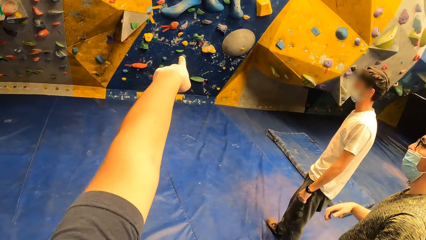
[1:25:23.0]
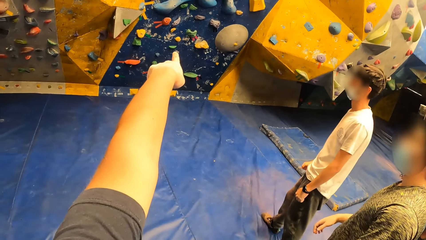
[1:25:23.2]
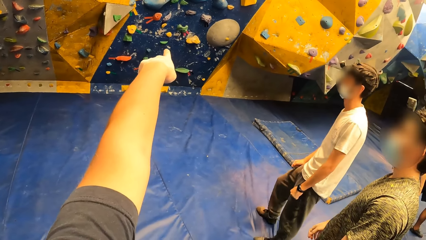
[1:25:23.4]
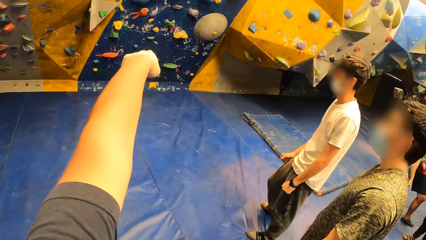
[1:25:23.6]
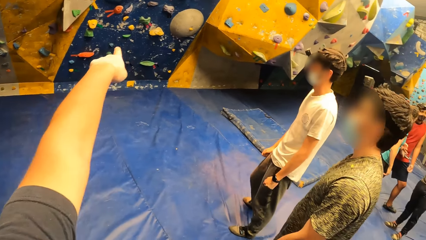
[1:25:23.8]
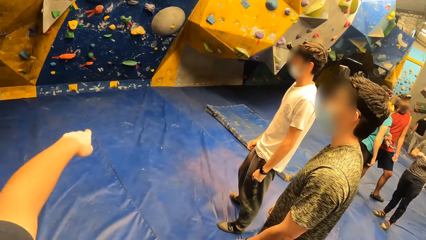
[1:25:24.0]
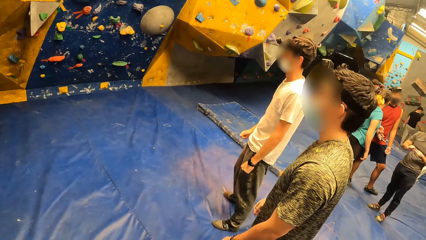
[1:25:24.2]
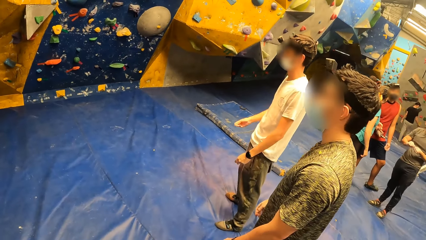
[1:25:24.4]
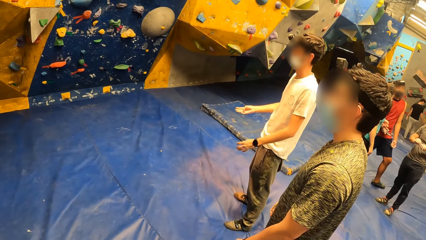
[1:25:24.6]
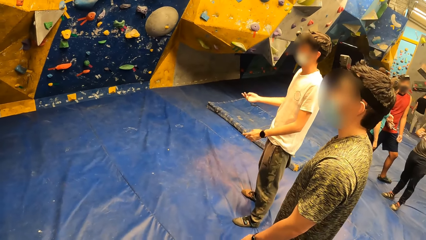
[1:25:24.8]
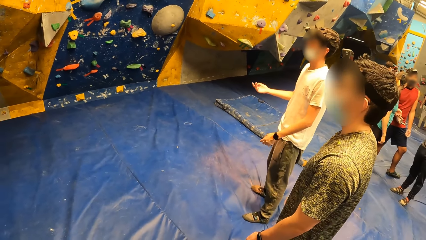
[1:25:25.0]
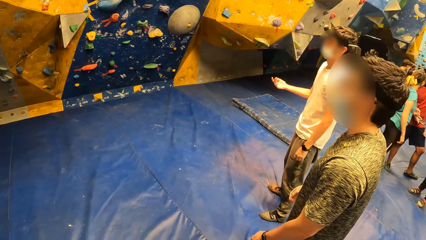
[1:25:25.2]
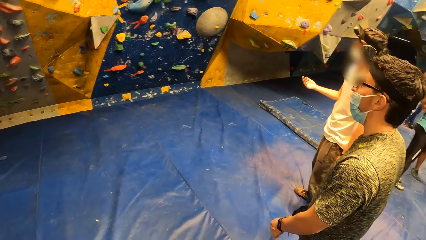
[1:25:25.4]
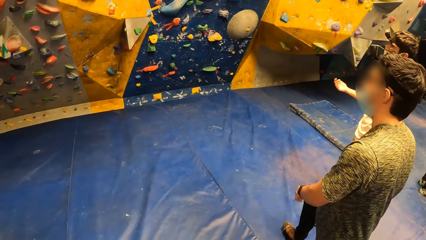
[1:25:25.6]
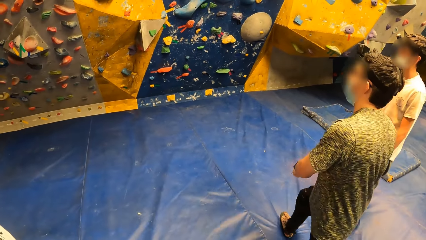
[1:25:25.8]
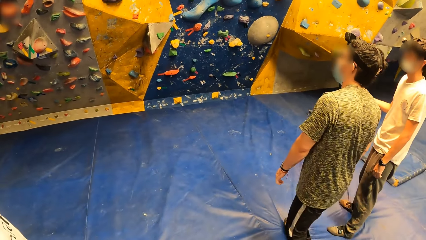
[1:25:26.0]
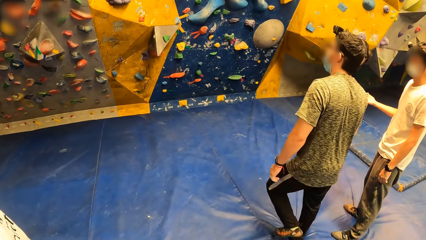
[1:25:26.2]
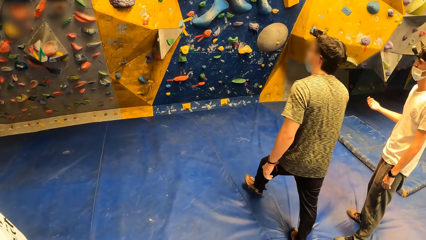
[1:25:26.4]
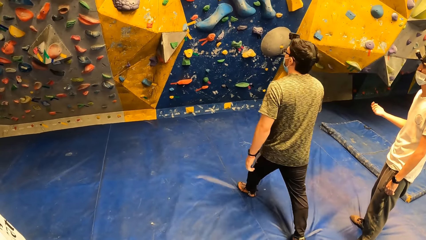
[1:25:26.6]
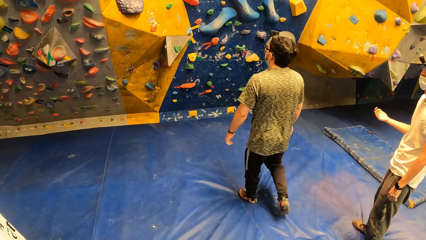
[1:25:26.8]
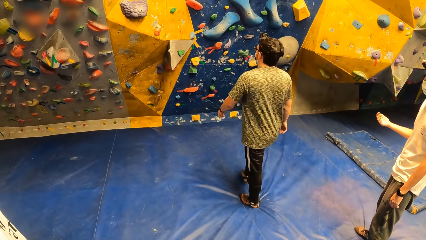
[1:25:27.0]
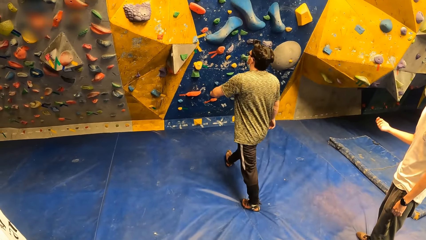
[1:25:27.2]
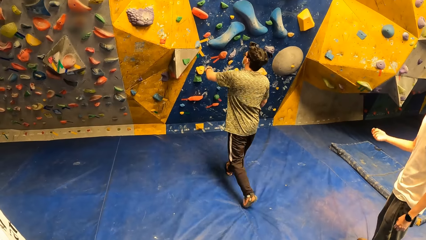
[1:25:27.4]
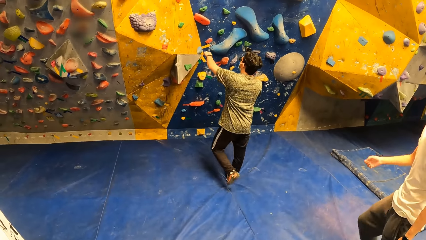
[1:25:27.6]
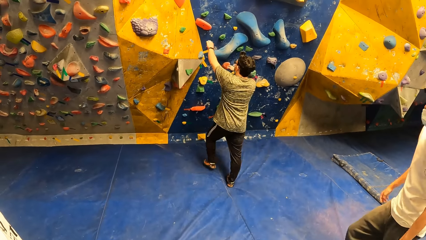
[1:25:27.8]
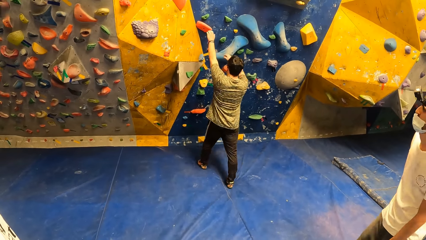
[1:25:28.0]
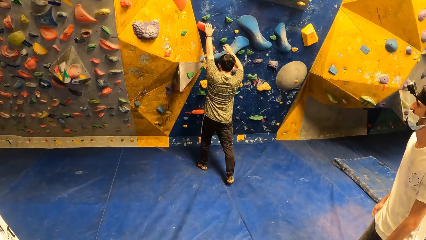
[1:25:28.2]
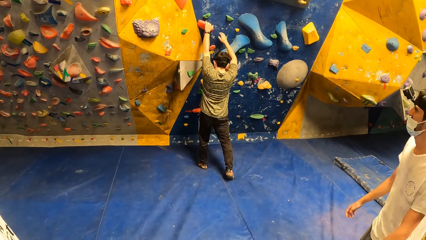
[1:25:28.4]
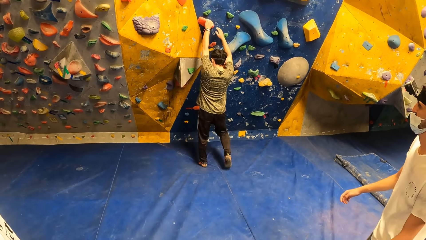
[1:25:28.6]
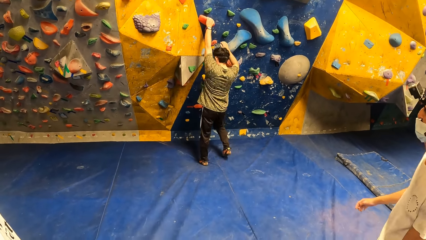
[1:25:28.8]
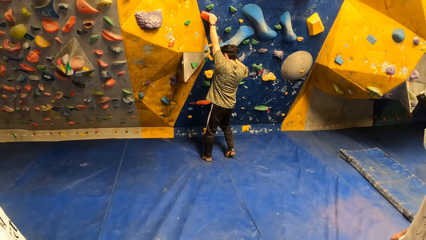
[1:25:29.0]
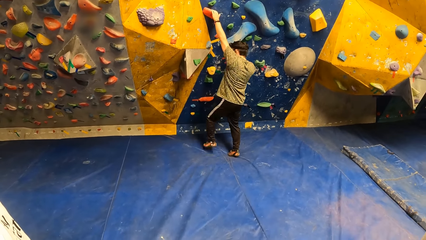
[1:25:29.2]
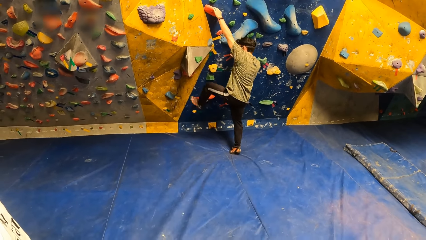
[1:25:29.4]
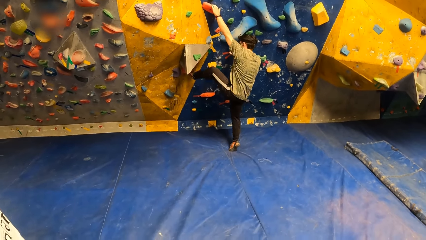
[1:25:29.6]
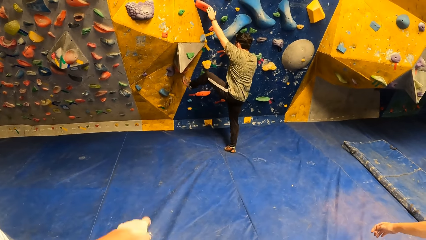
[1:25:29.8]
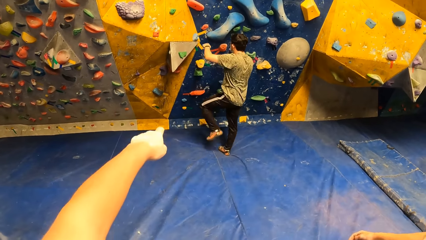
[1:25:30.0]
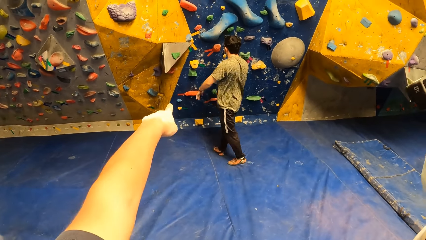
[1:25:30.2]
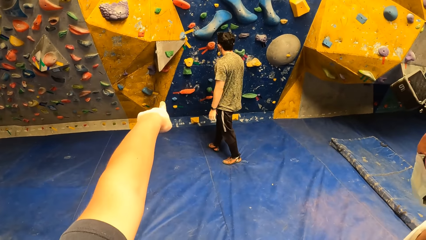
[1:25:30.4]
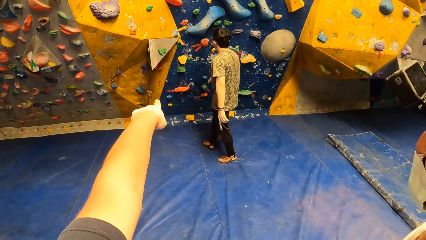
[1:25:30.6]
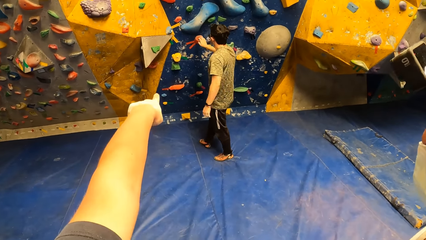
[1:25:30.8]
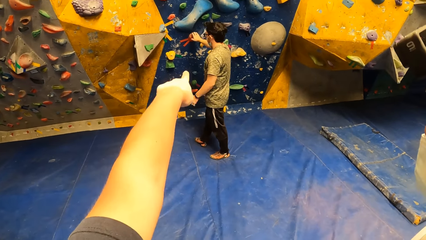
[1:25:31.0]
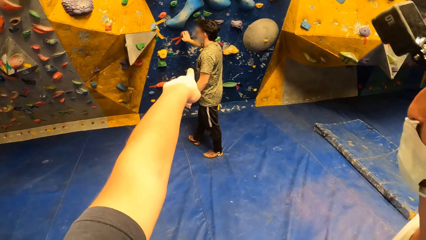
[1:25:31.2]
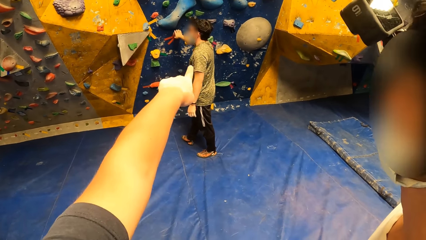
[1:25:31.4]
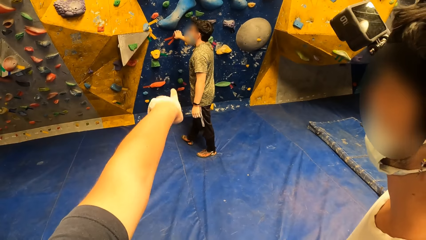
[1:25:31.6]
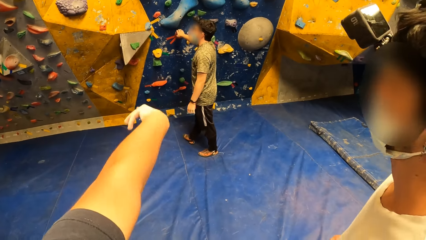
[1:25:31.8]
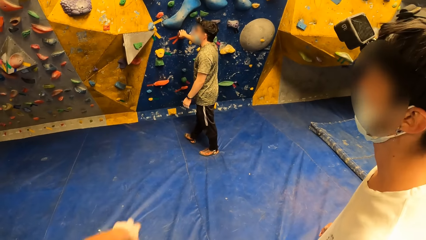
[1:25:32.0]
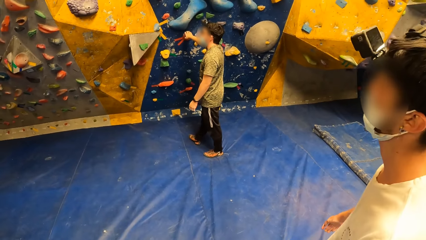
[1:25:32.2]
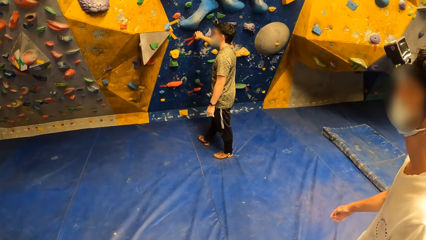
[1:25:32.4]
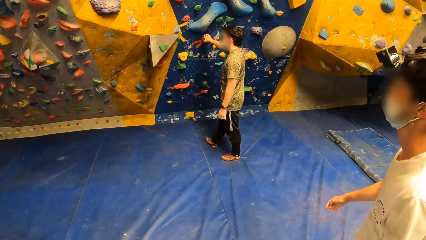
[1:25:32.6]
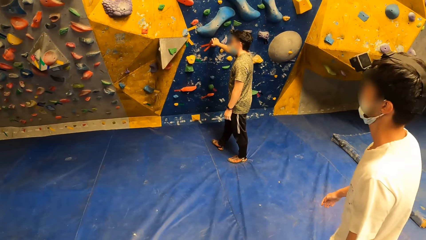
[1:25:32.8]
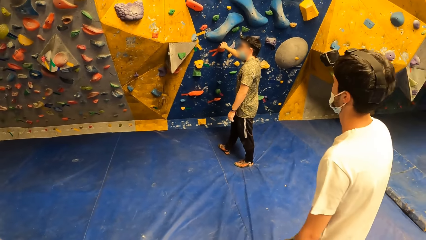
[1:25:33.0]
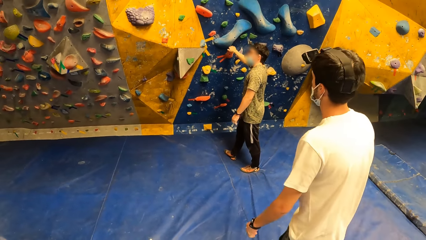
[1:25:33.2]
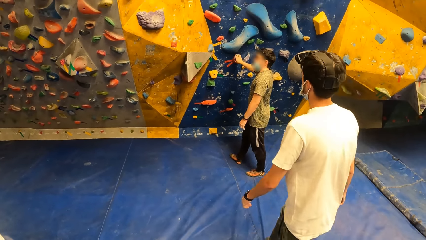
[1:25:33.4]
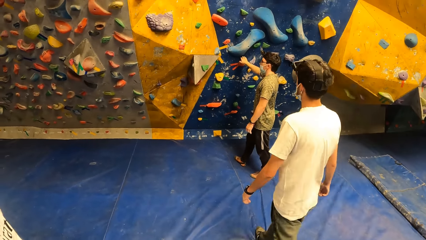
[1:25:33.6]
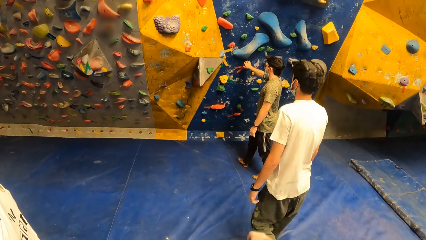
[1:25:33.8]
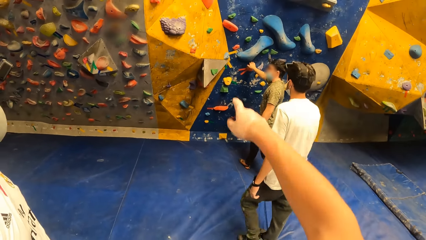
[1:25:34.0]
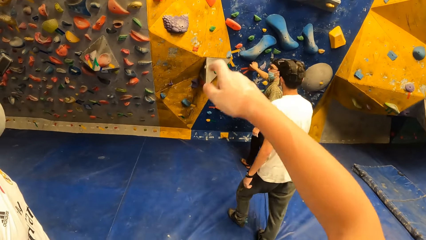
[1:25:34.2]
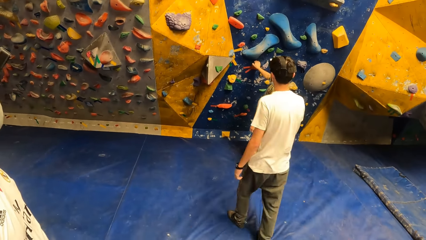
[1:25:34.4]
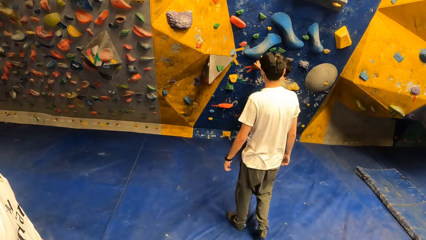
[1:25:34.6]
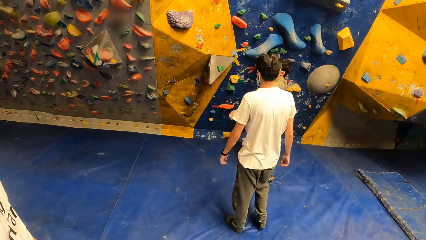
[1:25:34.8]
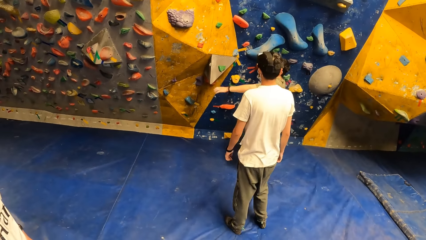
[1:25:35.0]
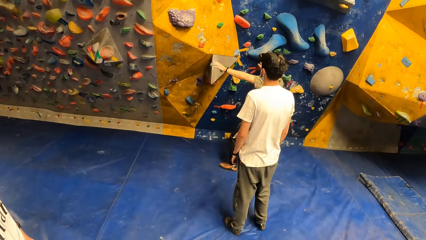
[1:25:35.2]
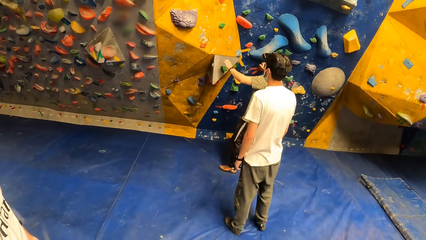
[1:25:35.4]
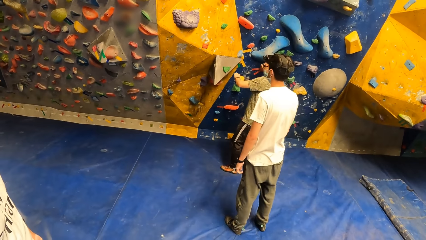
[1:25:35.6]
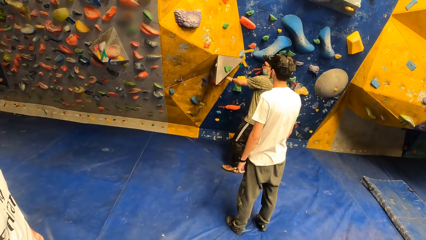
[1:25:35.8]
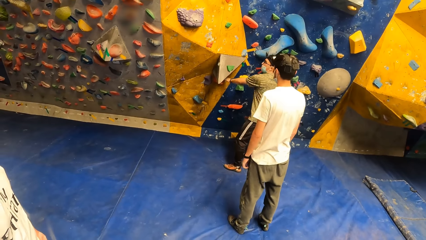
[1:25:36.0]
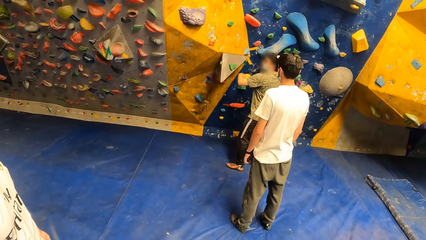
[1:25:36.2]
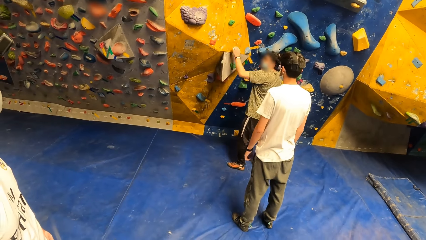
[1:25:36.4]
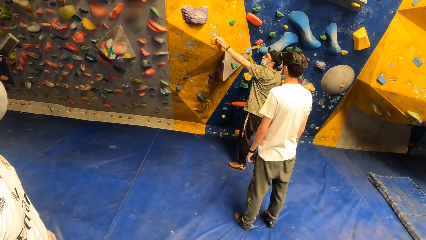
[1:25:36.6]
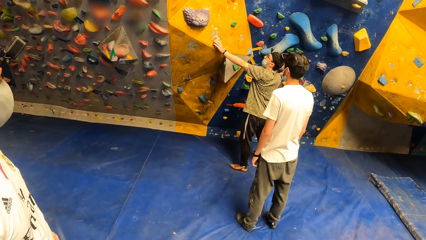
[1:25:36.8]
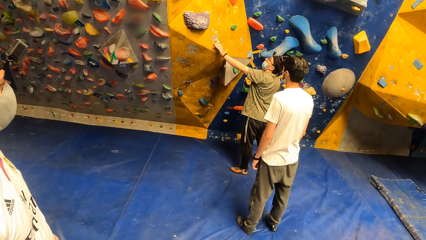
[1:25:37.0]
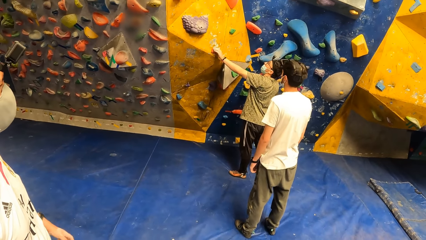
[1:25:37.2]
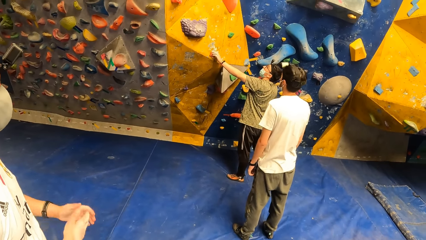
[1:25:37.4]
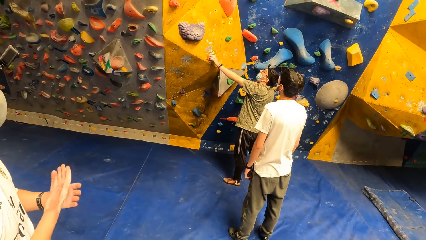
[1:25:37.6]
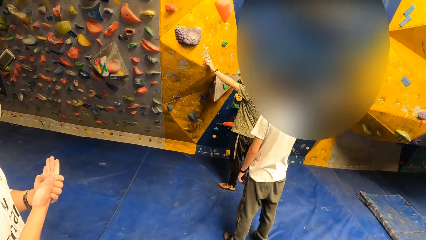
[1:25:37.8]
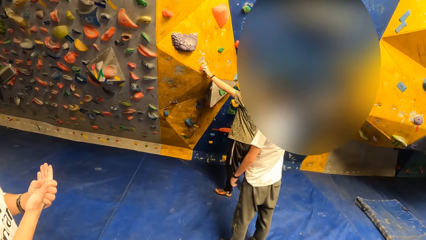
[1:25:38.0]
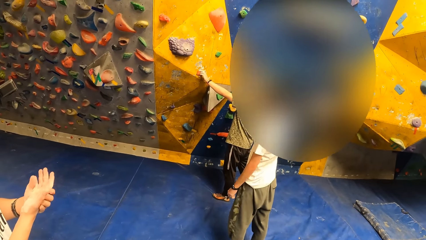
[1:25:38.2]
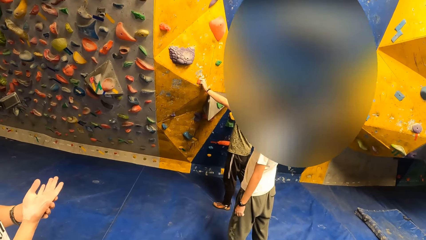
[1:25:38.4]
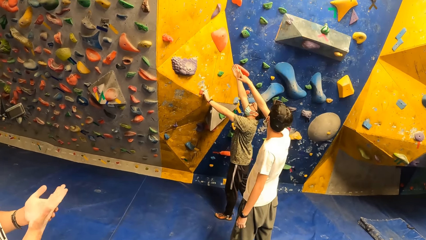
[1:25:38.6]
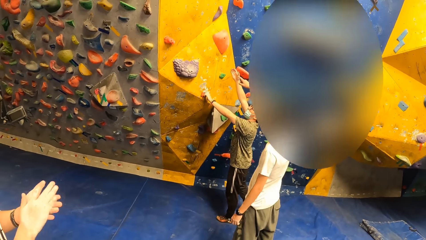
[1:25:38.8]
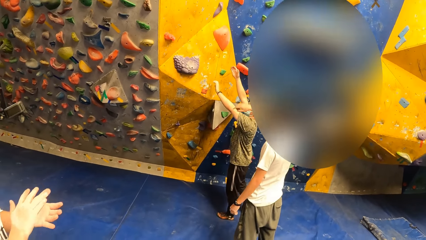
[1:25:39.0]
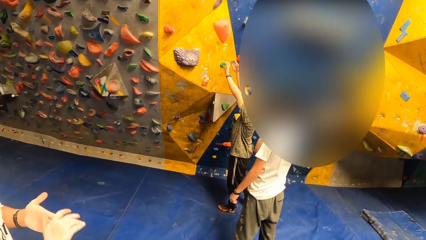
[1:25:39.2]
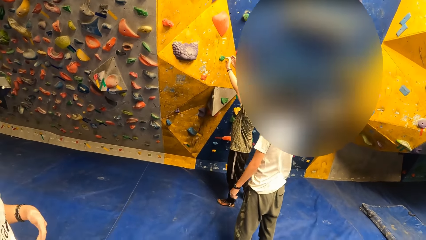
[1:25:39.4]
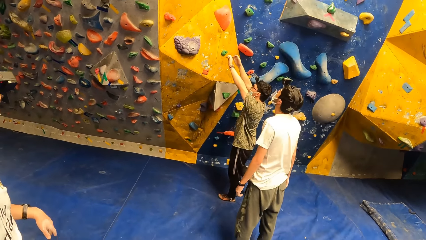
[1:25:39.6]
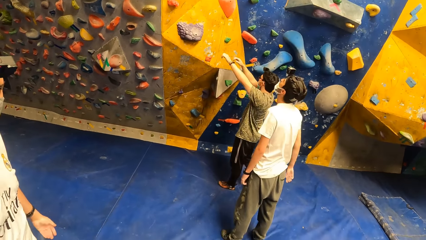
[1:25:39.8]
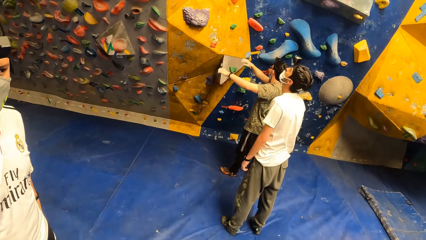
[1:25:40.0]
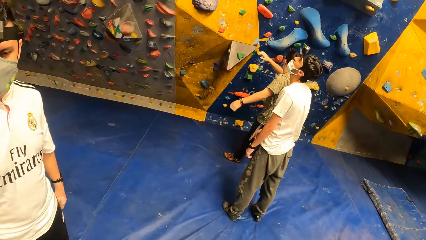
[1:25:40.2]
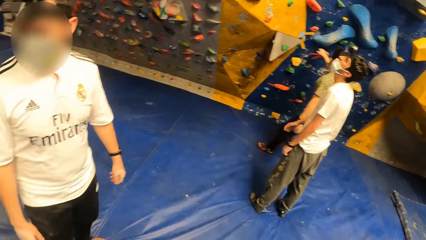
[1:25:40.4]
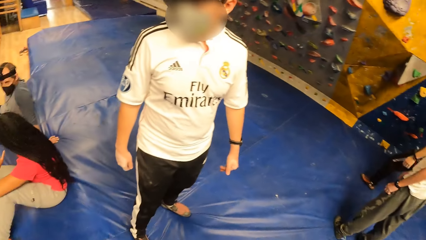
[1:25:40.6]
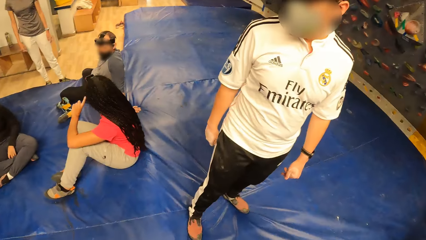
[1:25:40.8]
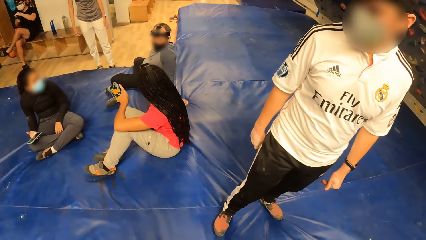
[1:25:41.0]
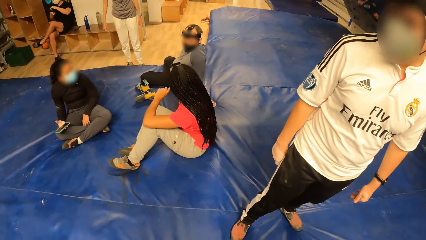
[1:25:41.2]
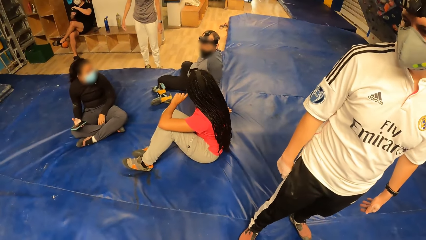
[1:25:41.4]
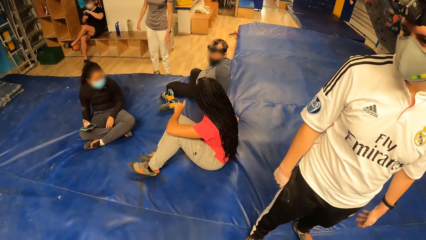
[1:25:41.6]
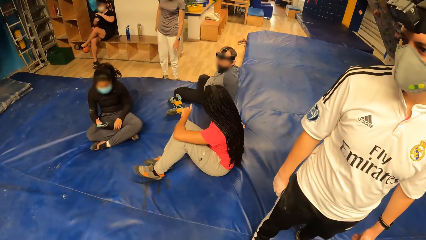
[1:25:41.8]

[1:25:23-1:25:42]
The camera wearer looks at the climbing wall. A man walks towards the wall. The camera wearer points at the climbing wall. Another man walks towards the wall. The camera wearer points at the climbing wall. They look around.
